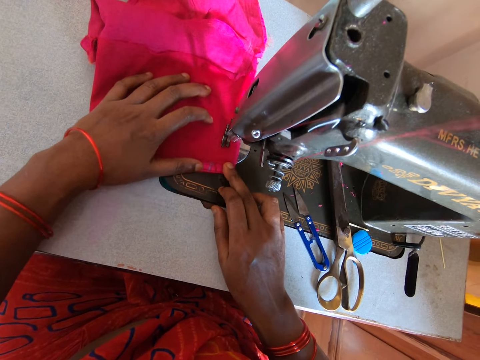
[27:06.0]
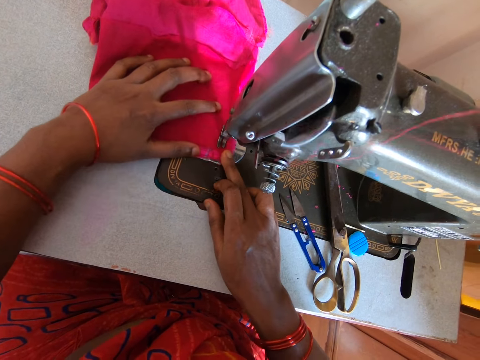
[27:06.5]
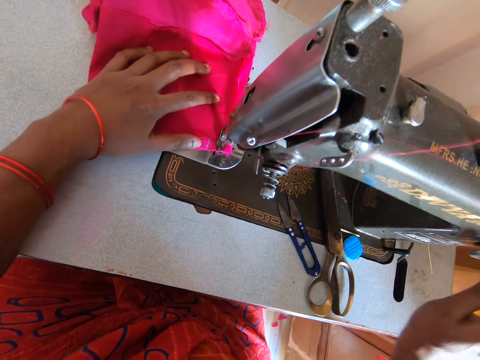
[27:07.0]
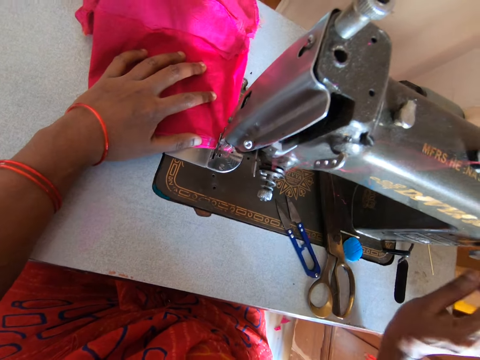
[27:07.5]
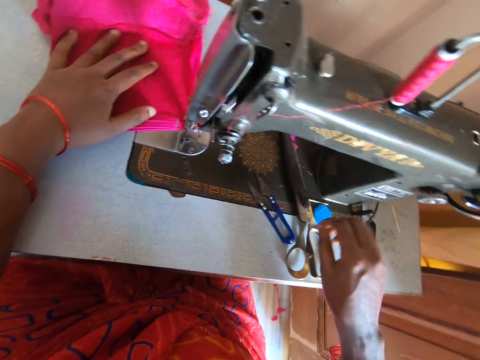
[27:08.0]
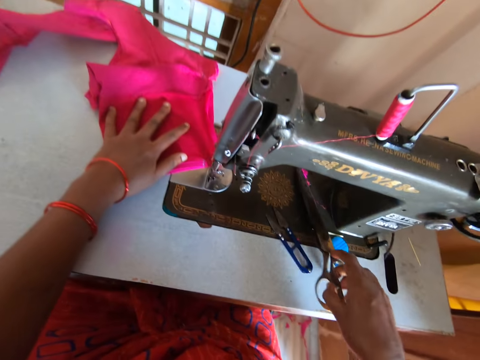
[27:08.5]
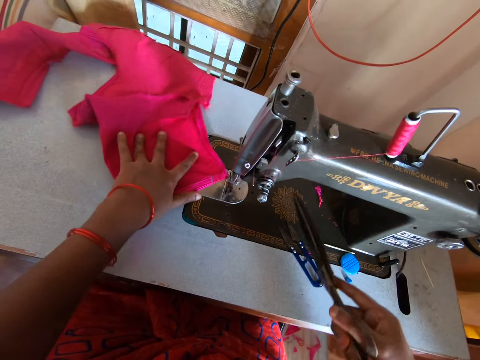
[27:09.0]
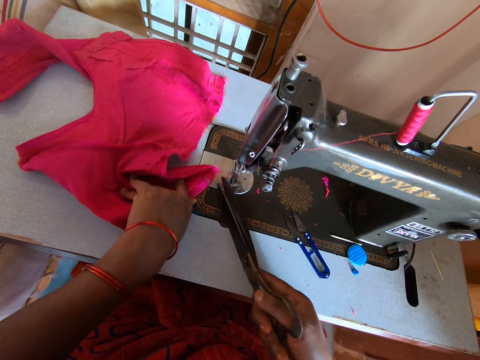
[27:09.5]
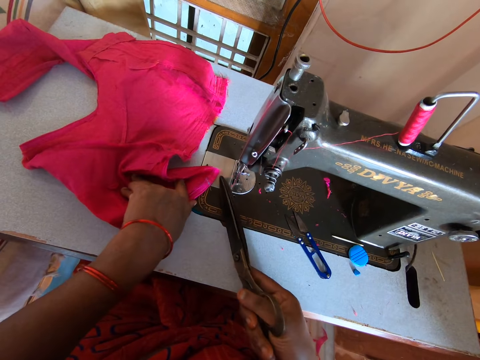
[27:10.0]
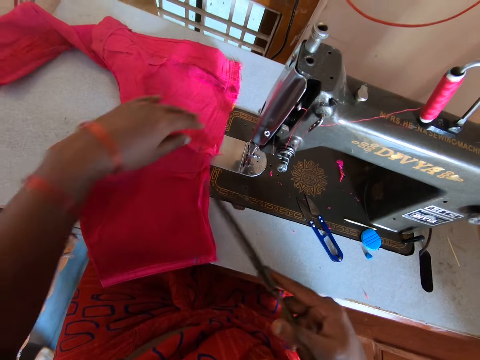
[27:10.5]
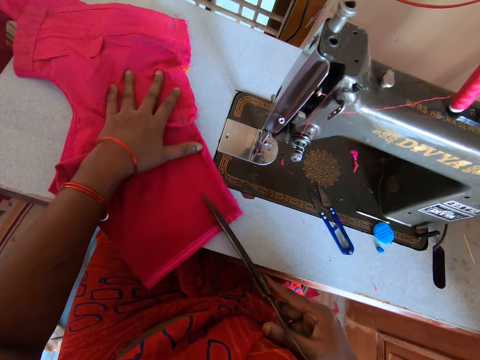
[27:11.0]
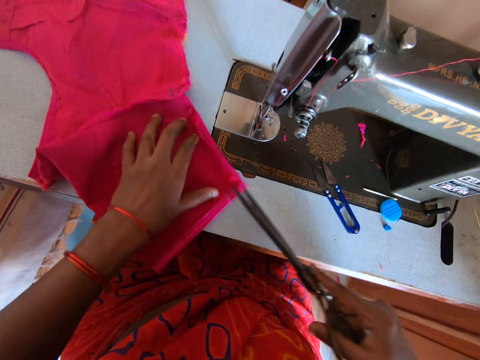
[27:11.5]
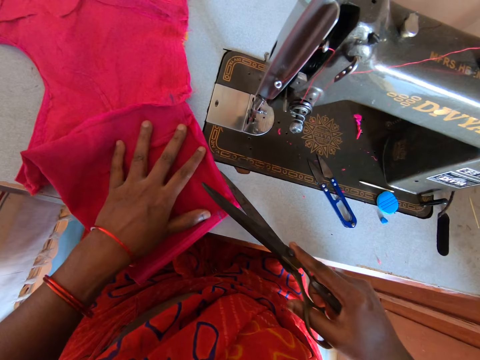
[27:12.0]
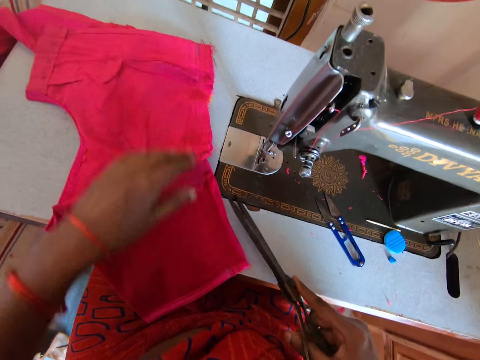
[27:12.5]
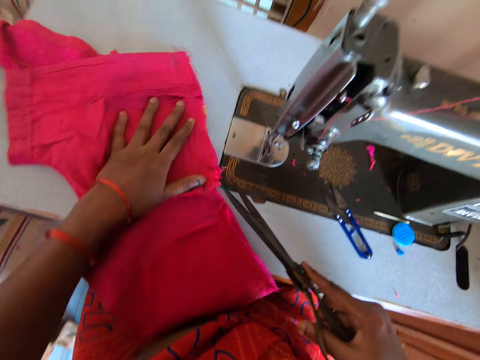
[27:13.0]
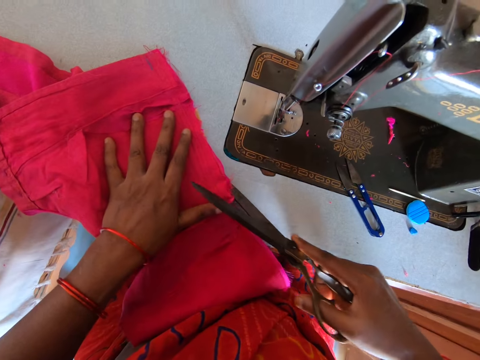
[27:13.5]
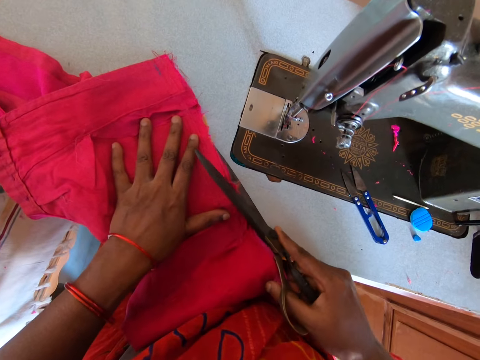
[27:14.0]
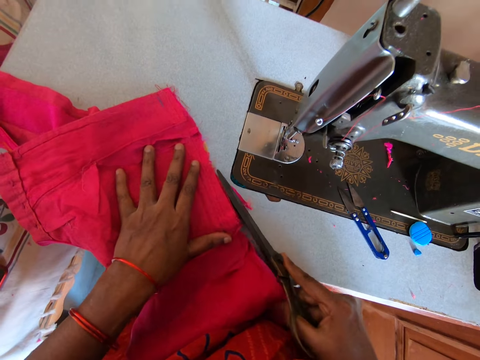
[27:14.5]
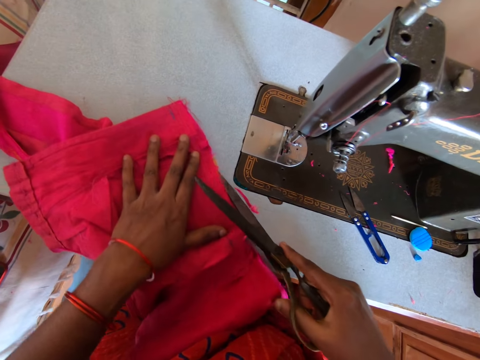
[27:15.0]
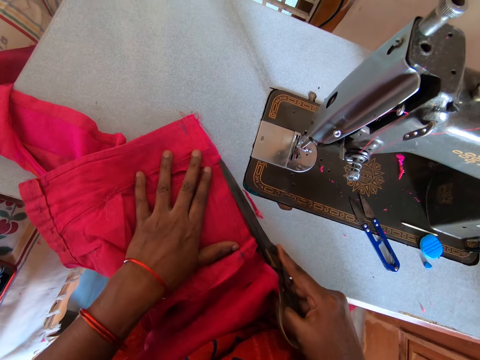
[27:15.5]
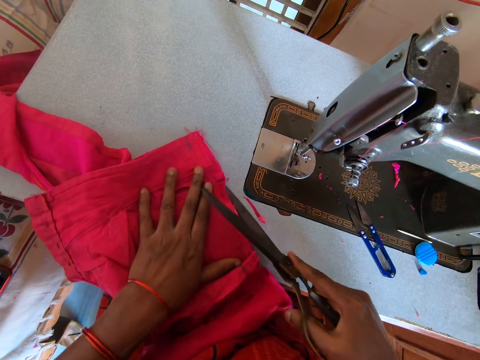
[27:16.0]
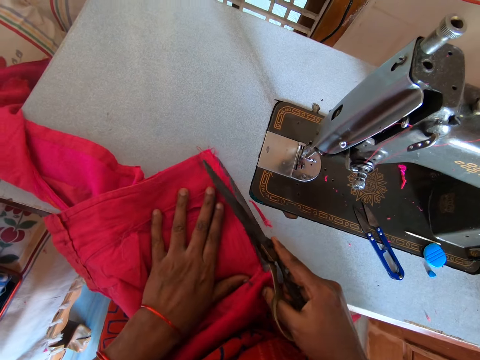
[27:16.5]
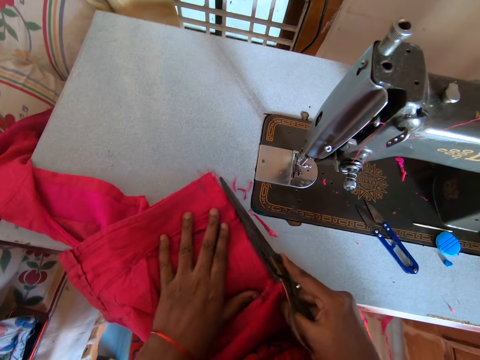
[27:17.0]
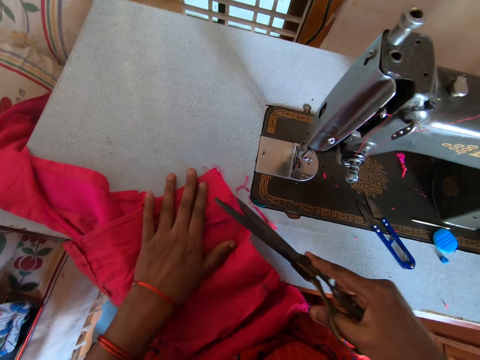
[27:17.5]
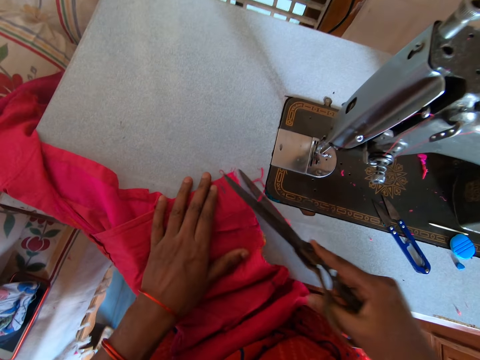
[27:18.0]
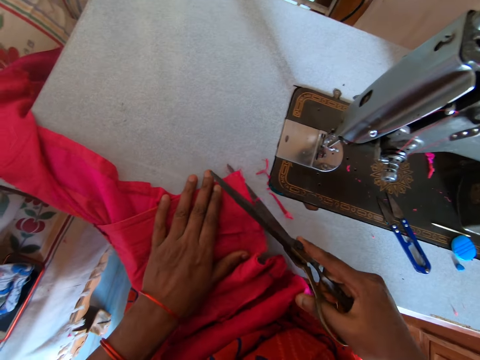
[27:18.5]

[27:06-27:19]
The camera wearer picks up scissors from the sewing machine. They cut threads from the cloth with the scissors. They move the cloth on the sewing machine table, cut a piece of fabric and pull the cloth. They trim the cloth with the scissors.

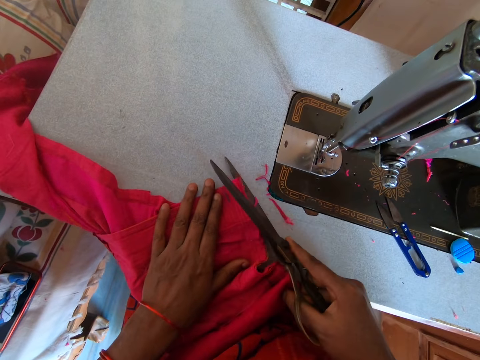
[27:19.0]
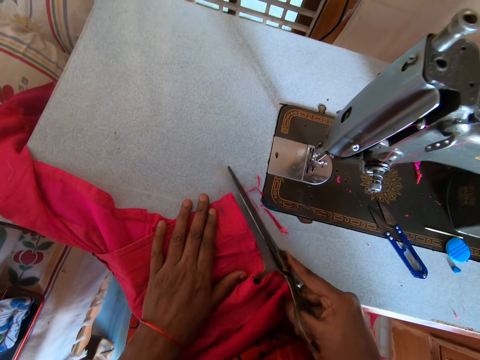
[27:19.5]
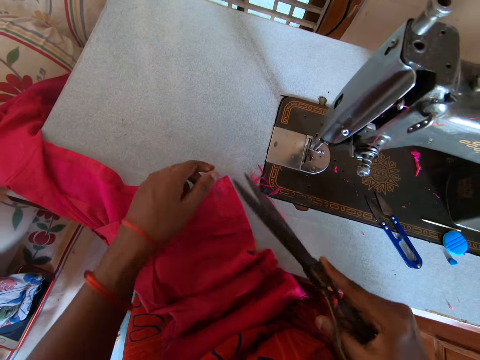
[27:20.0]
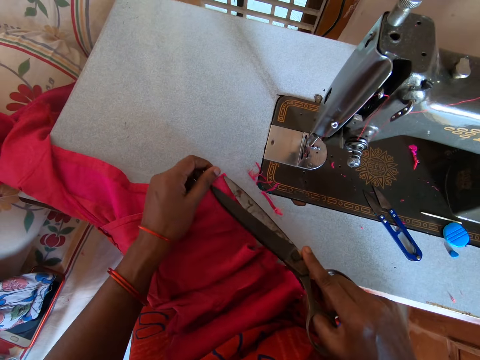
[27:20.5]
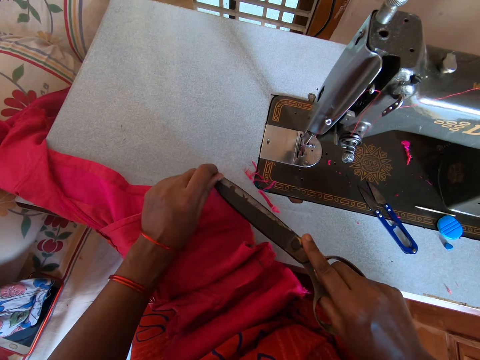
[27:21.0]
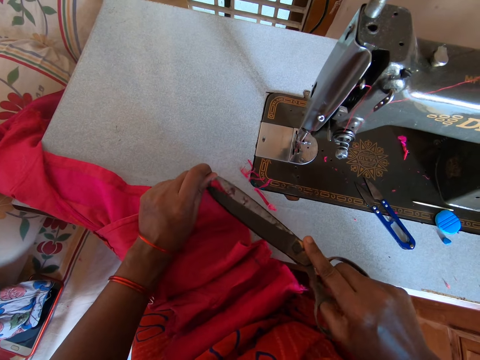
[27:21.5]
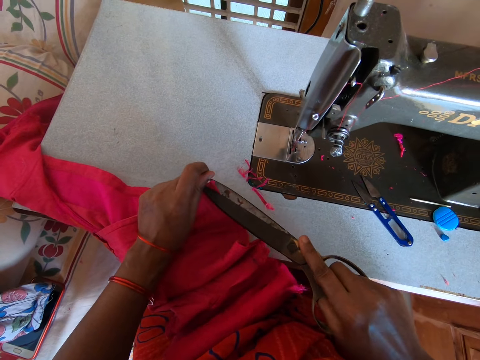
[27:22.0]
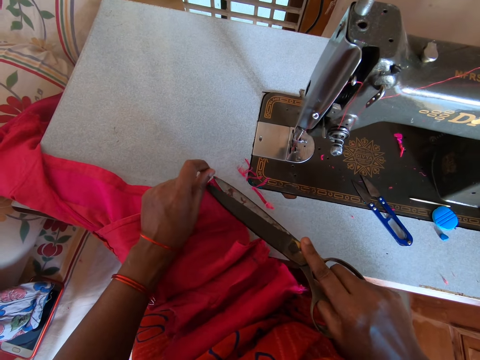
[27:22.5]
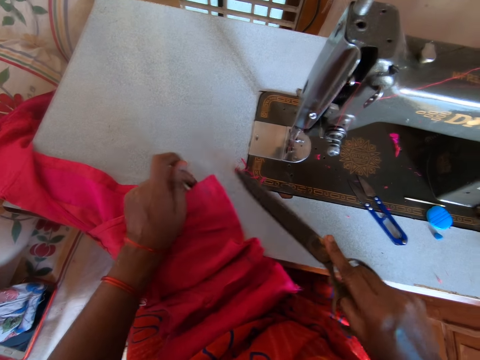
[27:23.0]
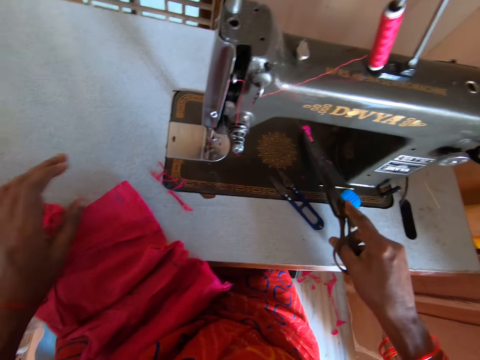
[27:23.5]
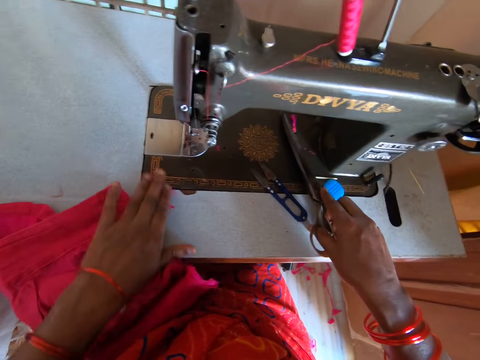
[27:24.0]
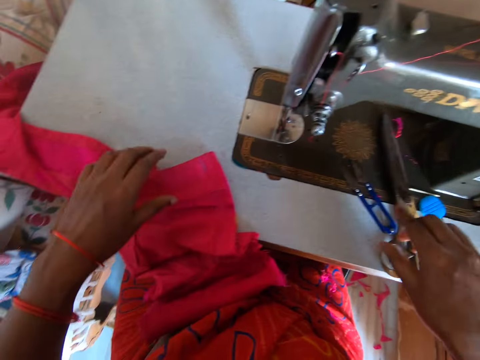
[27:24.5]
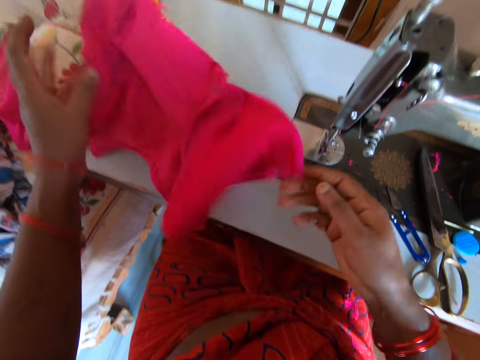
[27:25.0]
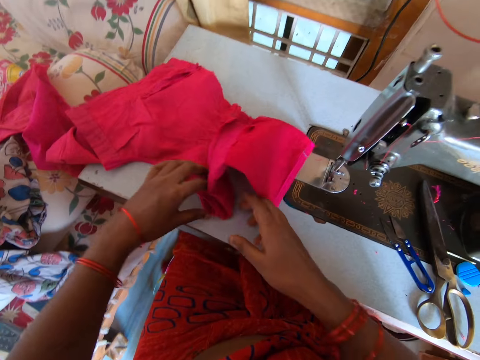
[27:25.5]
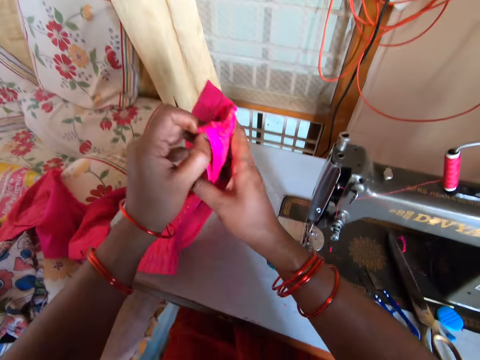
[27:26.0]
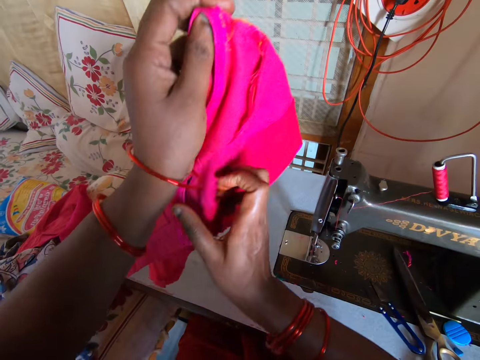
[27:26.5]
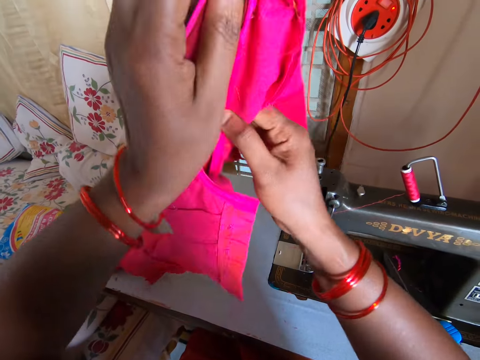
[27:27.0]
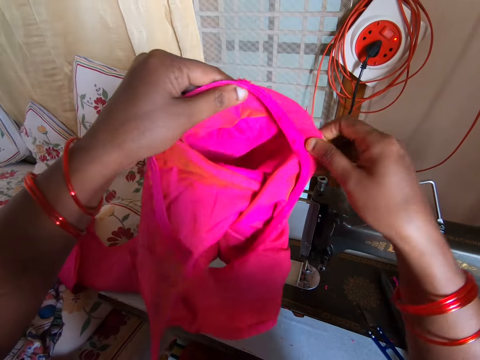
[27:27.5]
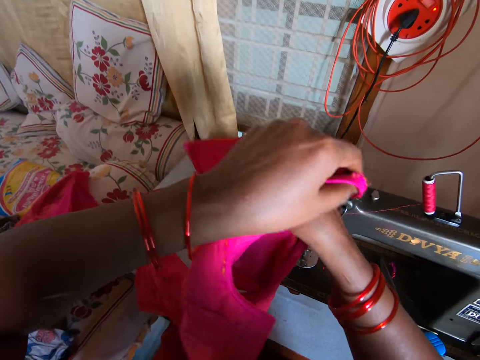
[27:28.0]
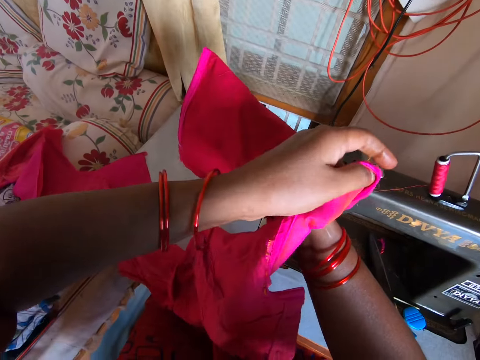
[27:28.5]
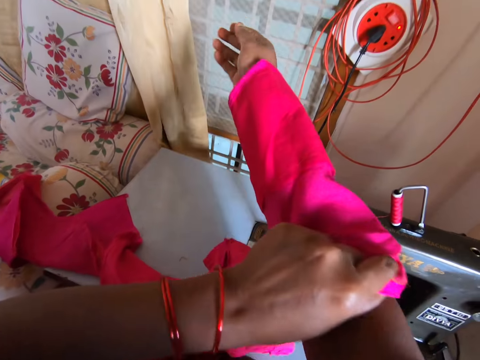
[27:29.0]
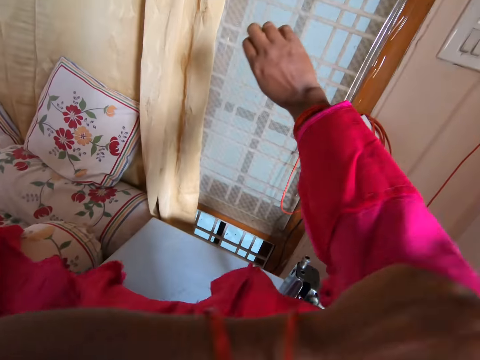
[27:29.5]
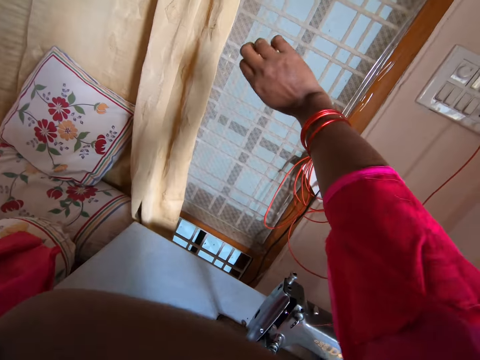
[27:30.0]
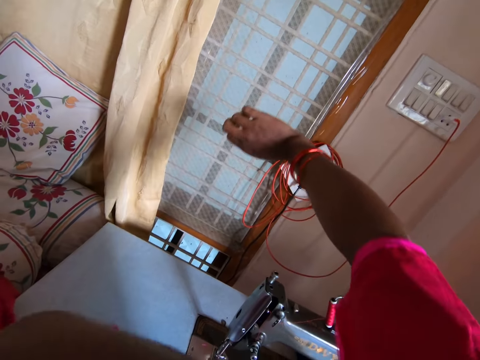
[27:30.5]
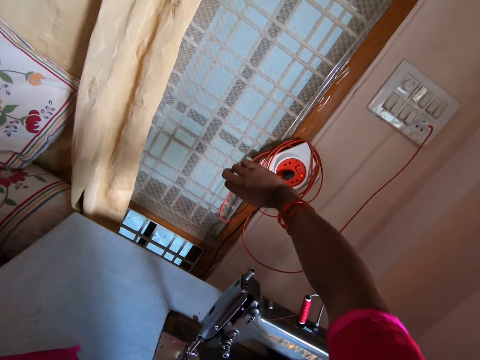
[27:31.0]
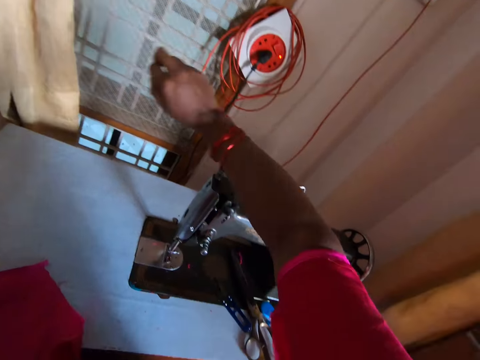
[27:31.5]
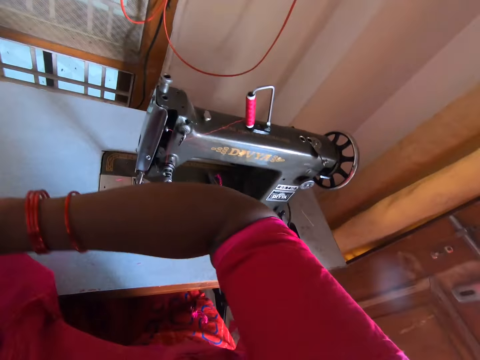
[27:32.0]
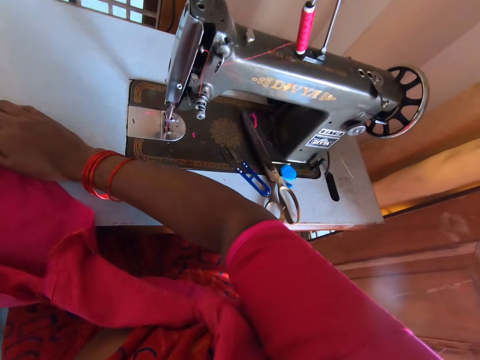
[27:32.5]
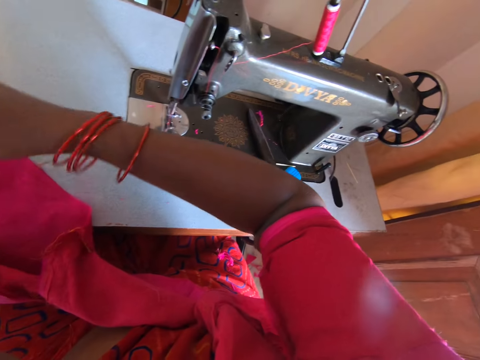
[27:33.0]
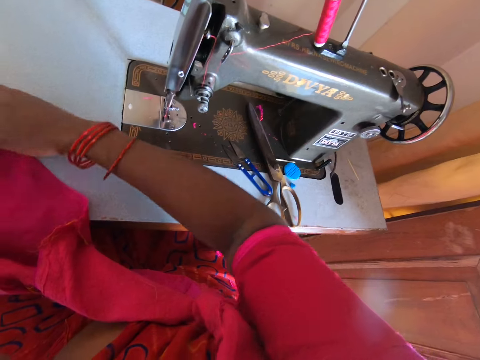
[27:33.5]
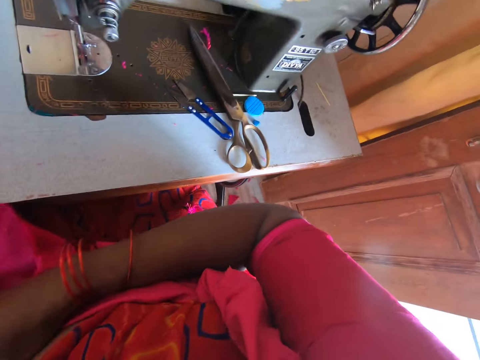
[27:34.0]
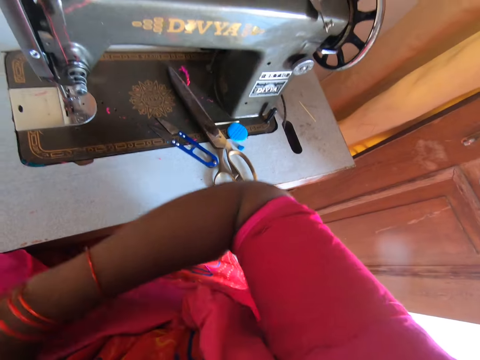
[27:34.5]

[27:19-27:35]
The camera wearer cuts the sewing thread. They put the scissors on the sewing machine. They wipe the sewing machine table. They pick up the cloth. They put on the cloth. They look at the cloth.
